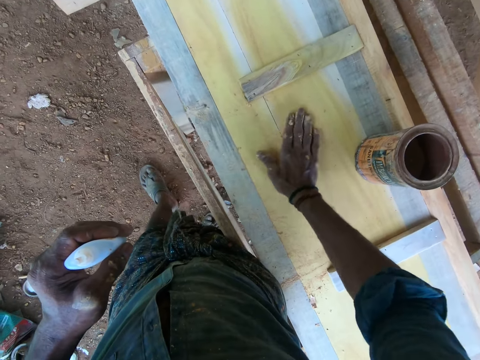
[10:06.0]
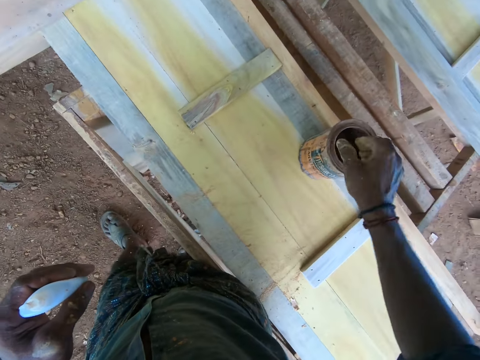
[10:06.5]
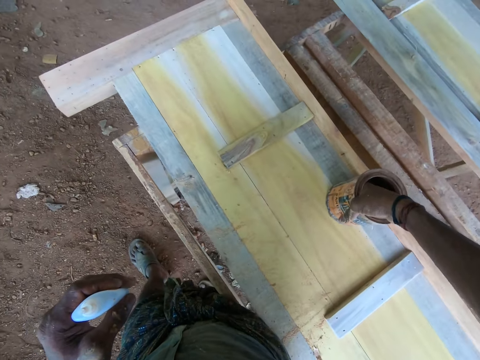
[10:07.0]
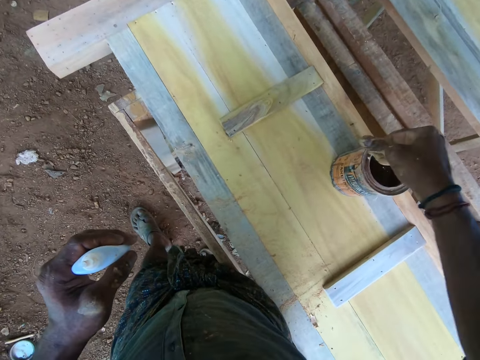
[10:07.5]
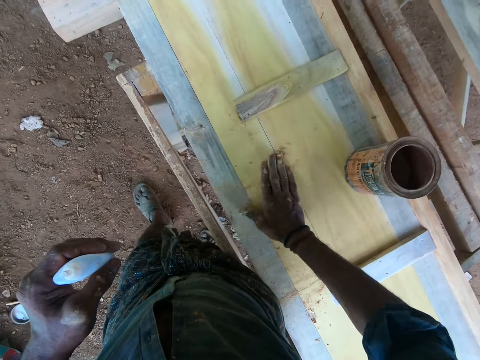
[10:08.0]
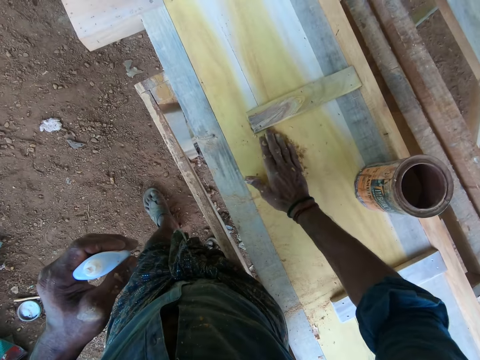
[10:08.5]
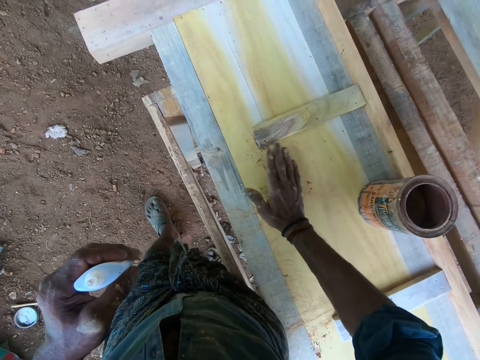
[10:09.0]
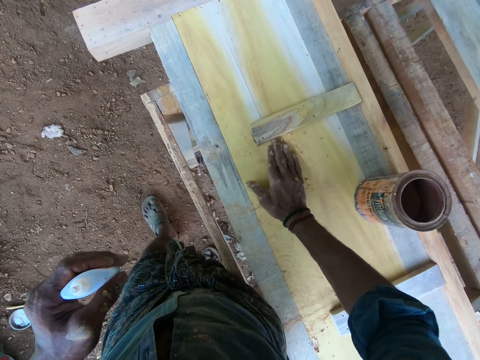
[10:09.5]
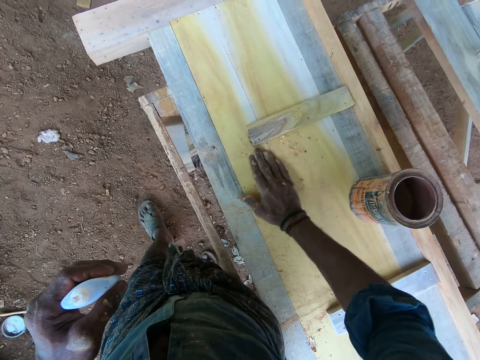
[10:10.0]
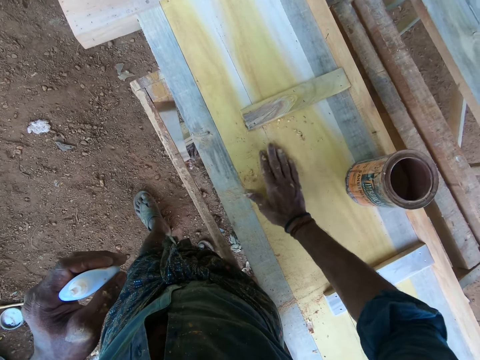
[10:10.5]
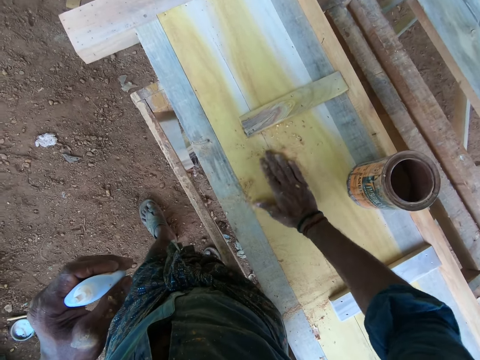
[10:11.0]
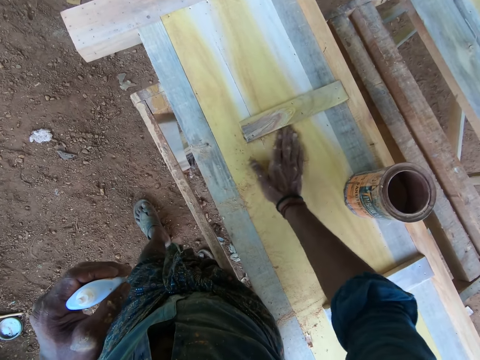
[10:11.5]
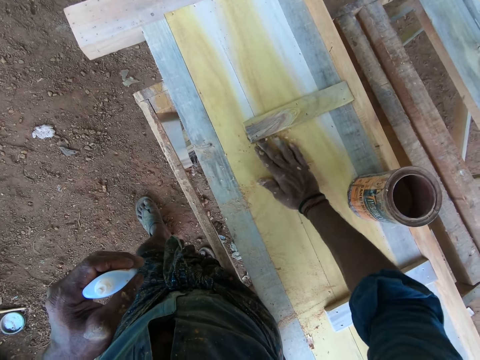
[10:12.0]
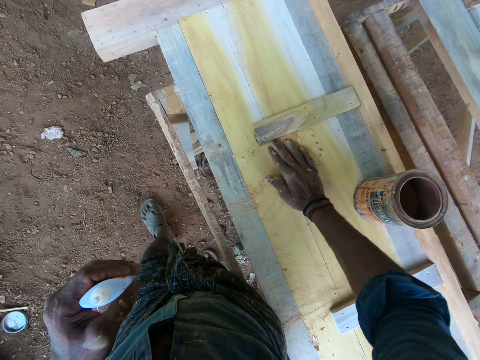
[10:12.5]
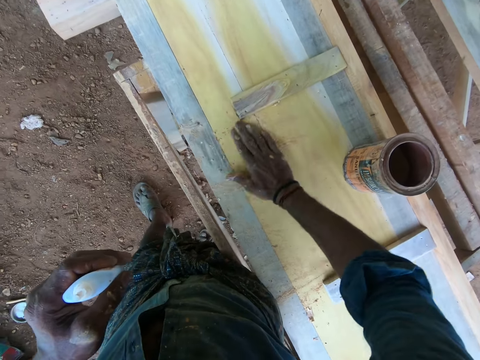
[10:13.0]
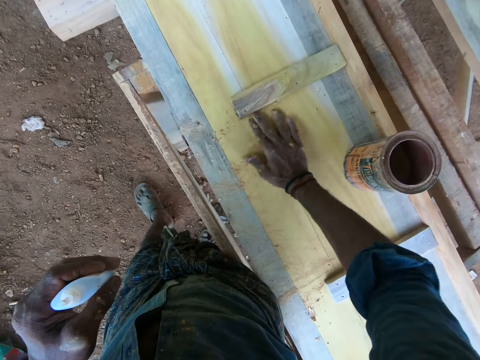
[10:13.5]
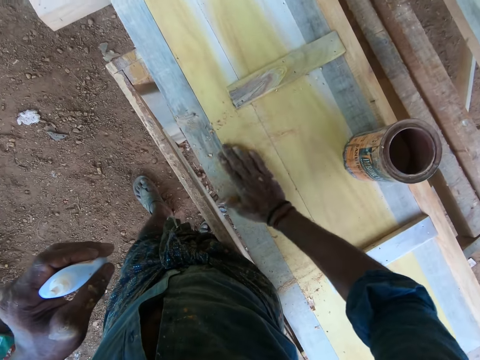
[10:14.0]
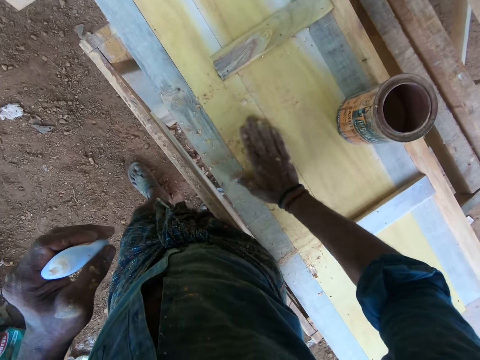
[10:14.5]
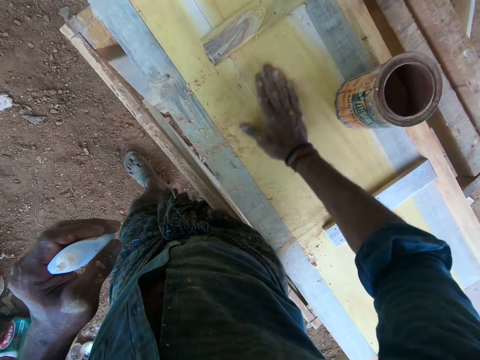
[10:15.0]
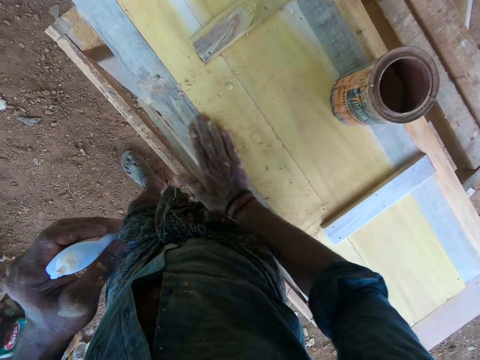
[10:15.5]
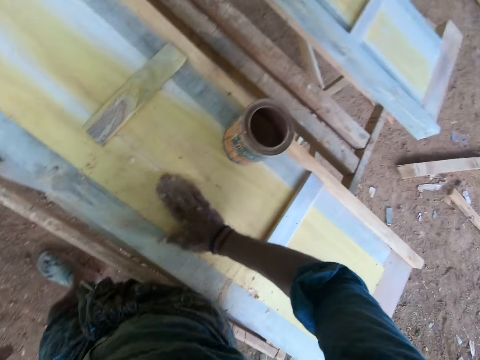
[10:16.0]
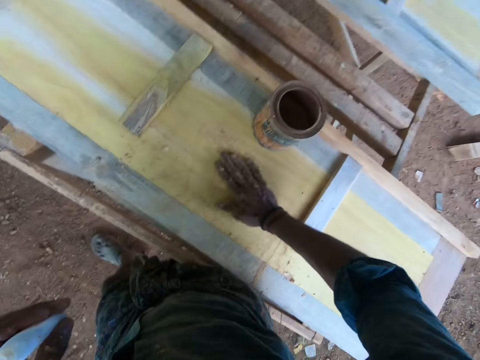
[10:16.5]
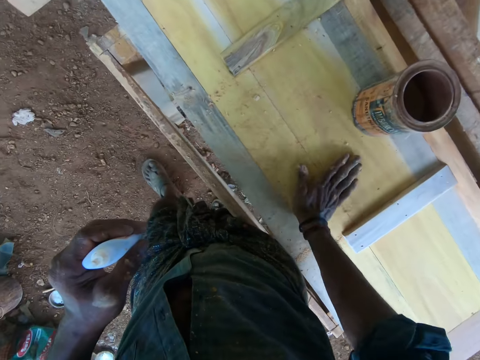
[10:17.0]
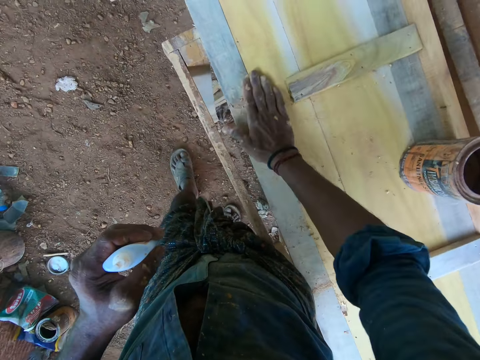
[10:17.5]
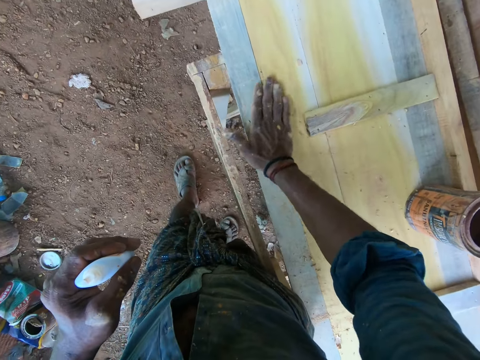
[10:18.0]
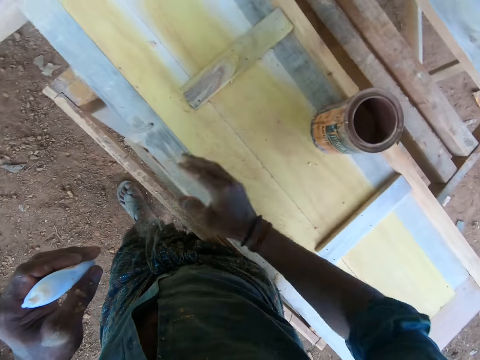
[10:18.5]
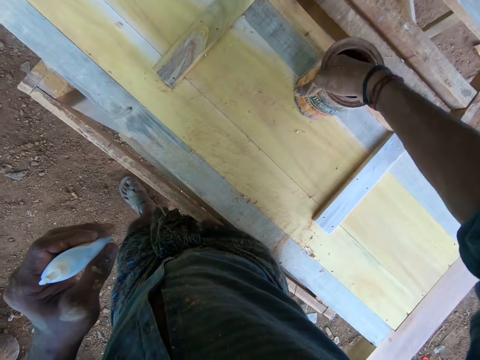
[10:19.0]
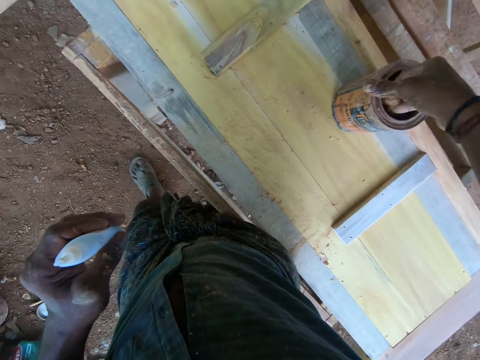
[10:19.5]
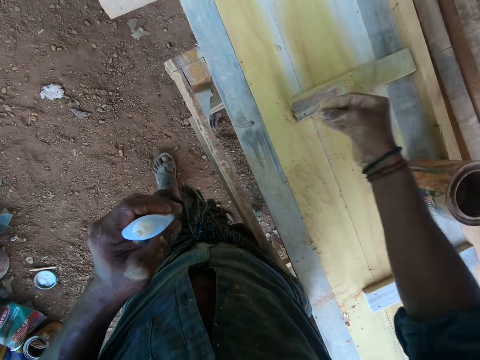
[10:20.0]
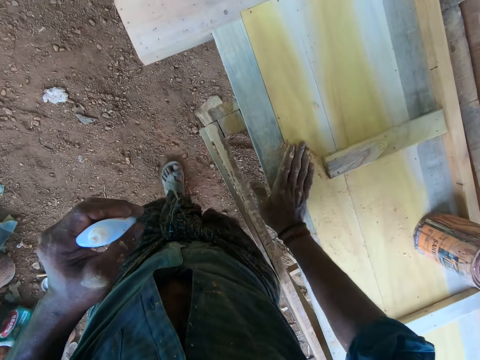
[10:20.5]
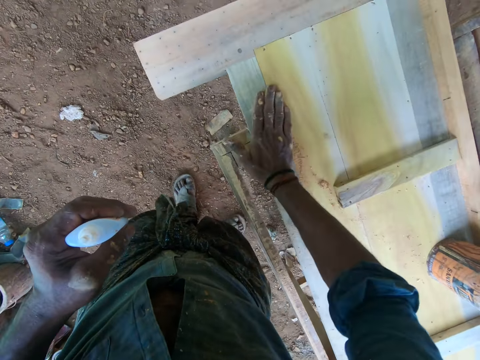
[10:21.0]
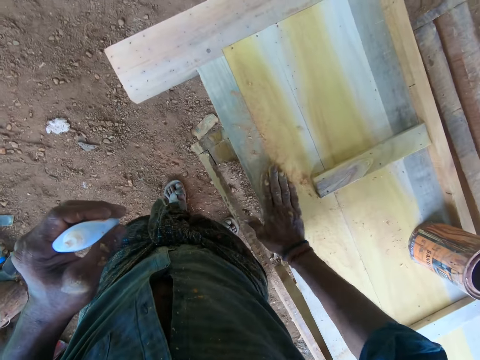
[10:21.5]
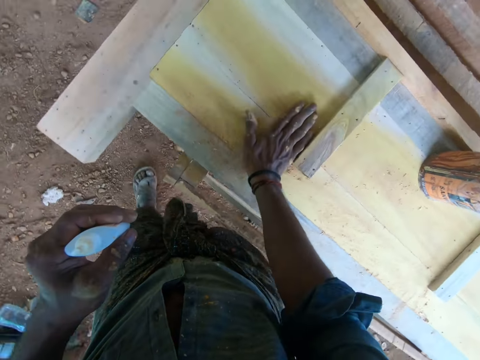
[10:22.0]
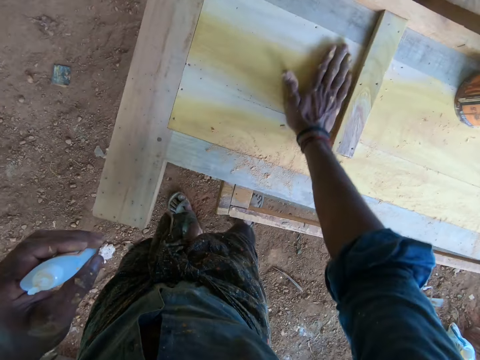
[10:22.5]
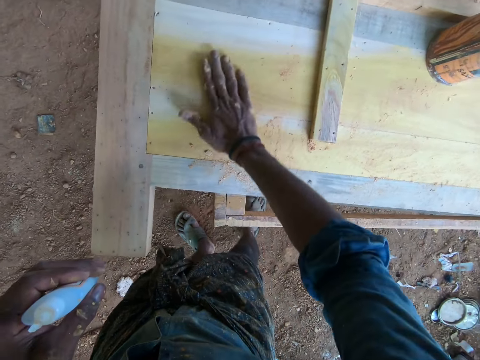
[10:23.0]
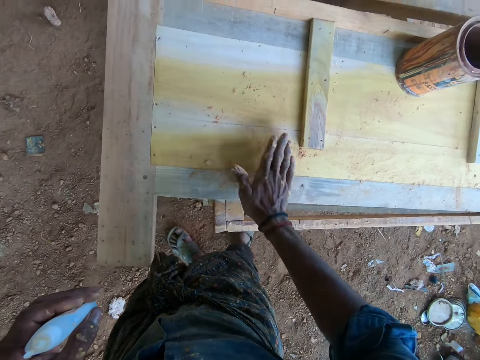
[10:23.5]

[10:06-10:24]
The camera wearer picks timber coat from the tin with a hand. They drop something on the board. They spread the timber coat on the wood with hands. They talk to a man. They pick timber coat from the tin with a hand. They dip a hand inside the tin. They drop something on the board. They spread the timber coat on the wood with hands.

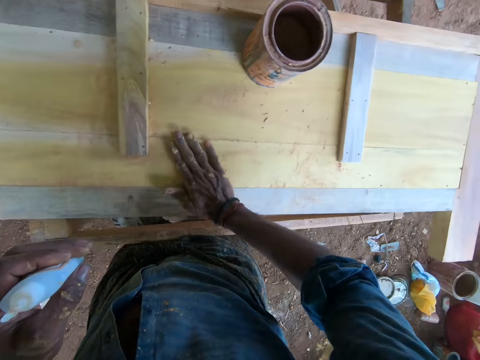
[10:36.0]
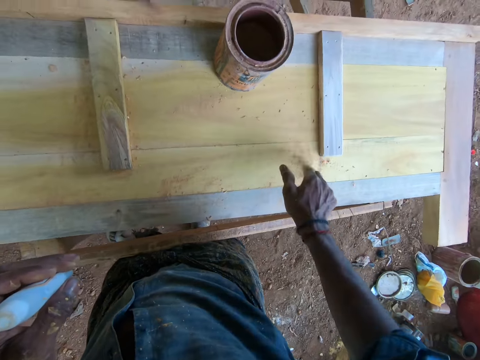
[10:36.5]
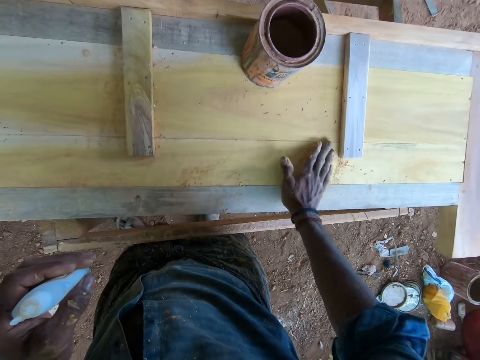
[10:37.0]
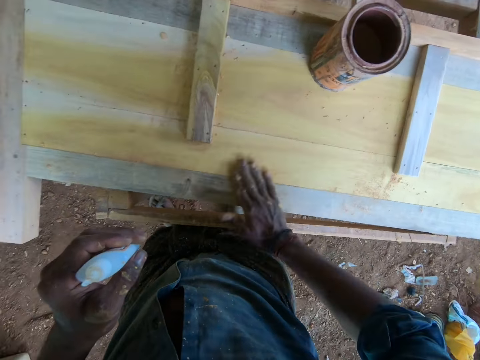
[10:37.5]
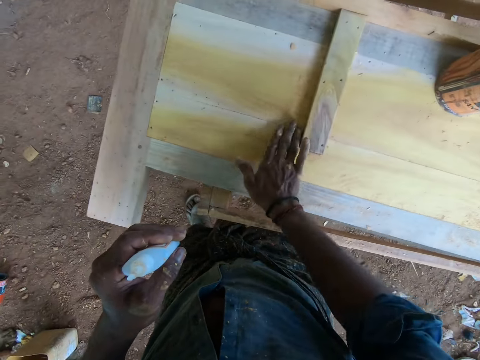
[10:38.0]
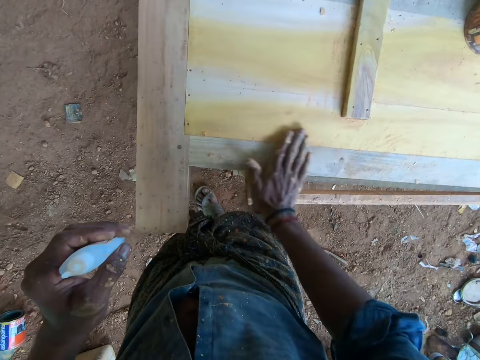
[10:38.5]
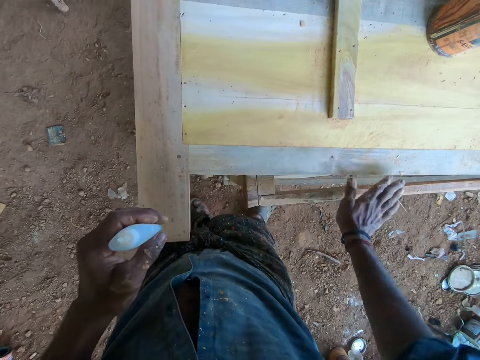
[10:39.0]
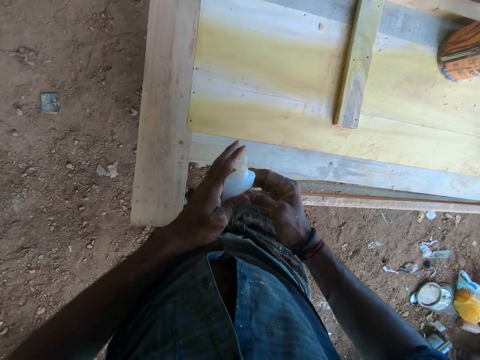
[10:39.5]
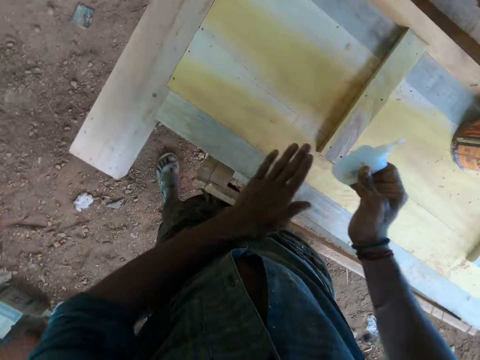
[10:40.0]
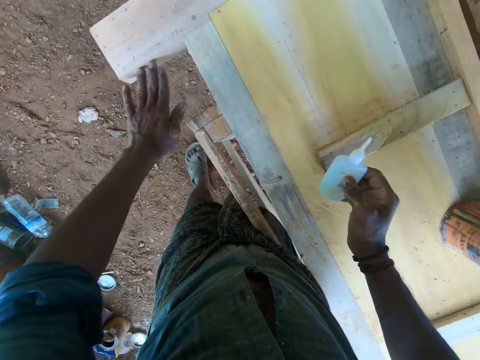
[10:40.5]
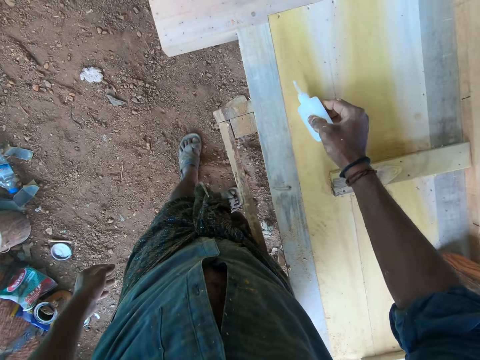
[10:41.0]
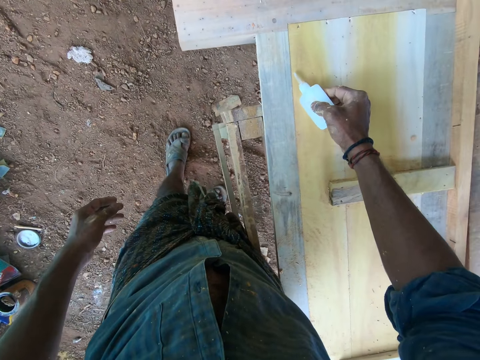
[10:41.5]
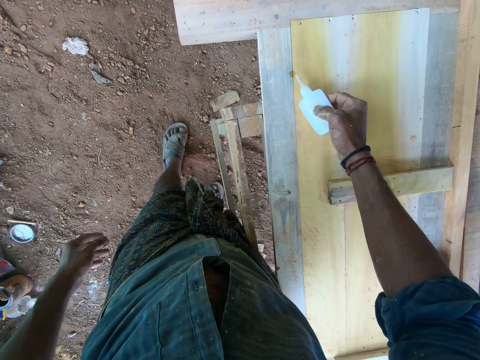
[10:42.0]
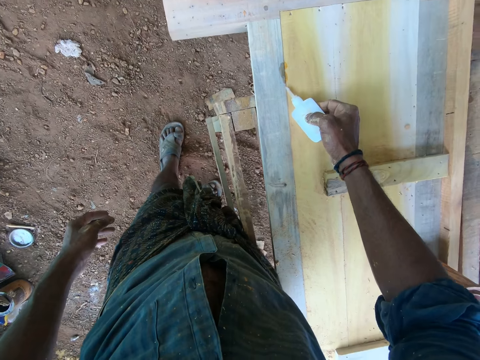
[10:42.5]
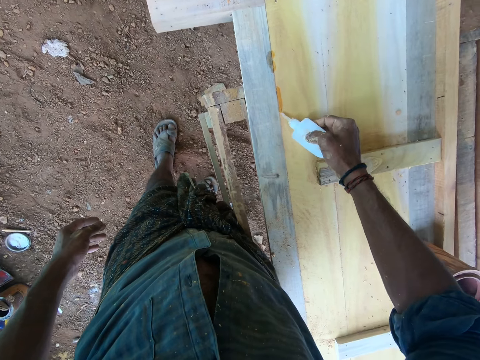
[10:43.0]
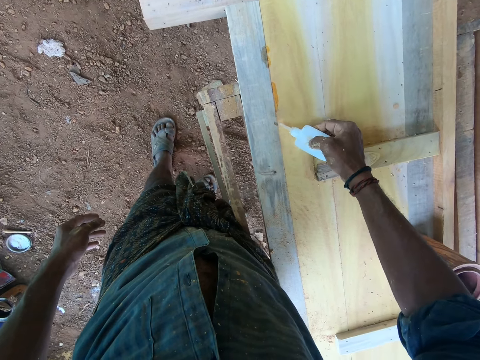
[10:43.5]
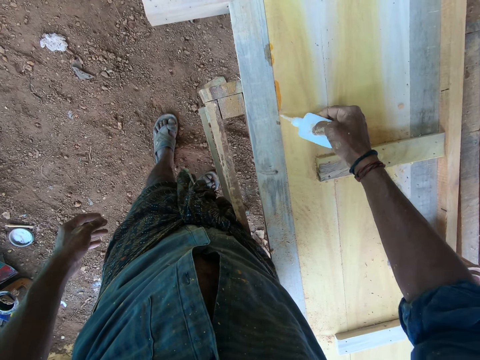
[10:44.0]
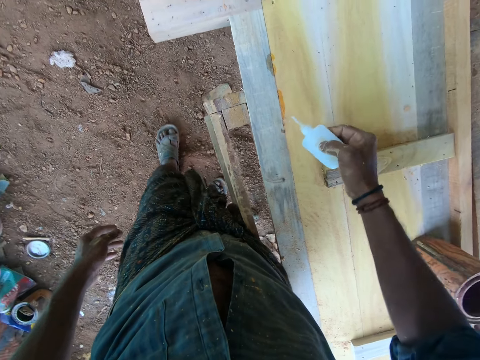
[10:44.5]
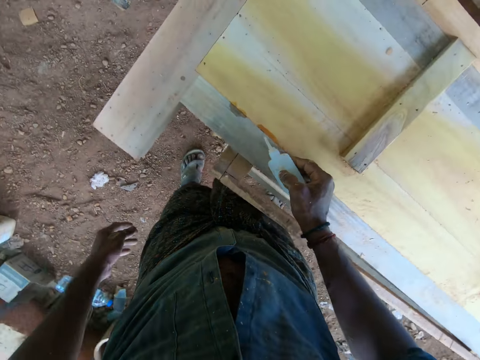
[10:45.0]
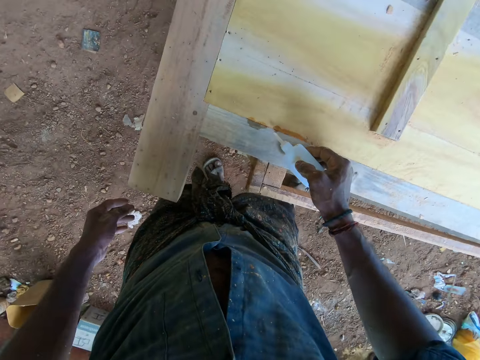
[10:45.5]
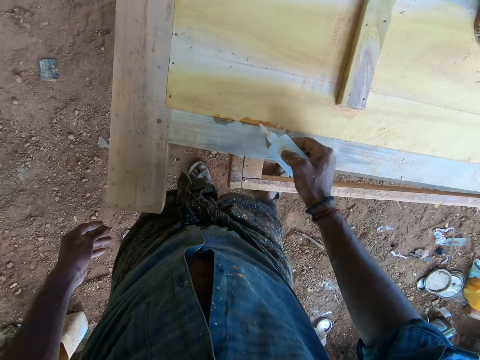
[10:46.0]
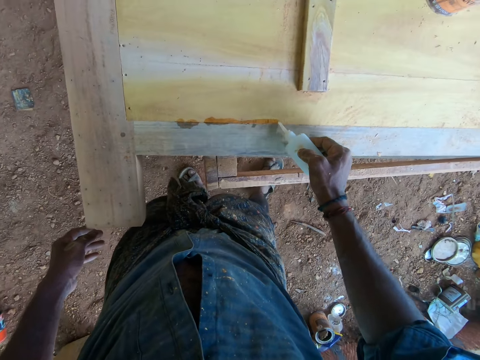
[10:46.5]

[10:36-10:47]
The camera wearer moves the glue to the right hand. They pour the wood glue on the wood.
